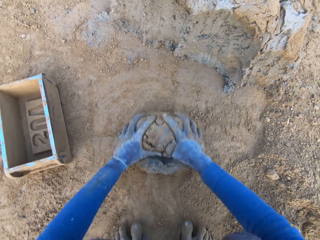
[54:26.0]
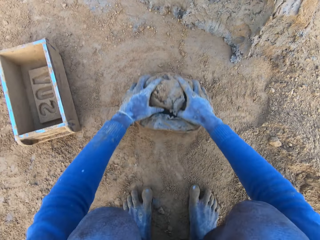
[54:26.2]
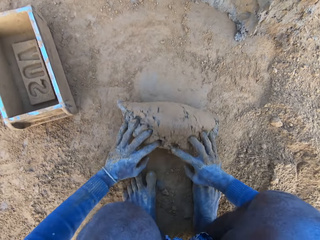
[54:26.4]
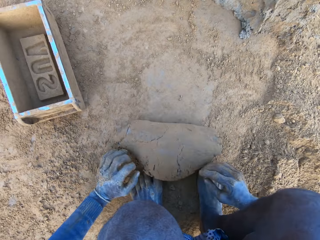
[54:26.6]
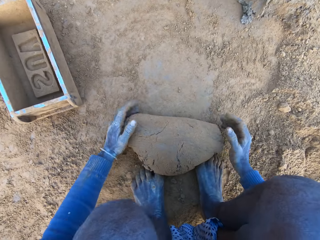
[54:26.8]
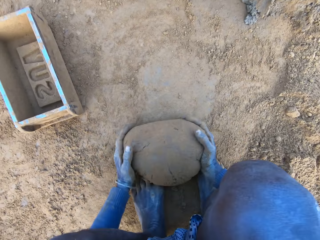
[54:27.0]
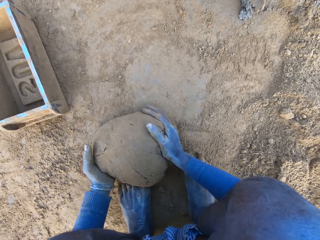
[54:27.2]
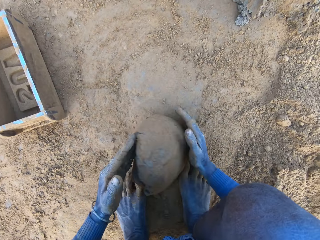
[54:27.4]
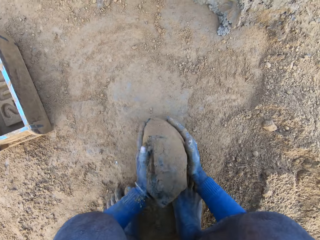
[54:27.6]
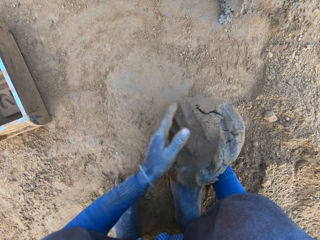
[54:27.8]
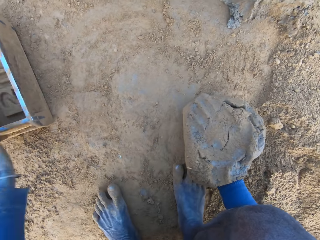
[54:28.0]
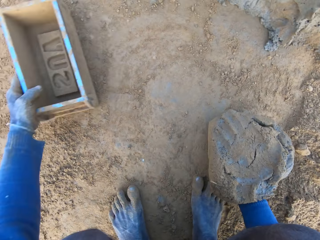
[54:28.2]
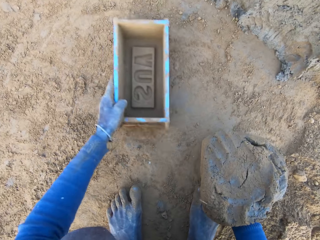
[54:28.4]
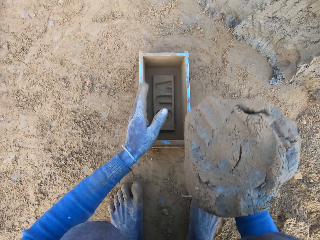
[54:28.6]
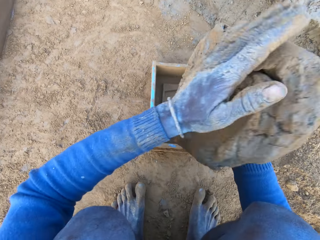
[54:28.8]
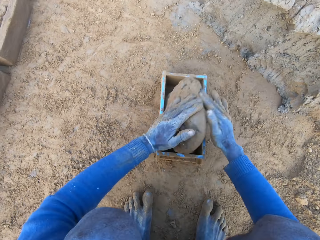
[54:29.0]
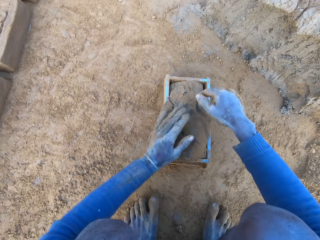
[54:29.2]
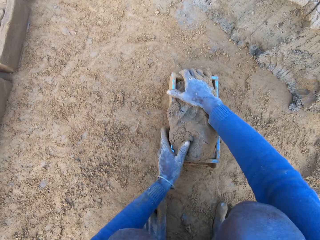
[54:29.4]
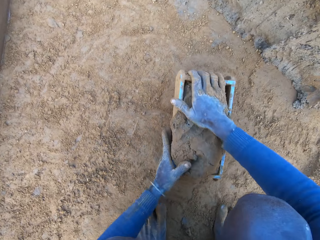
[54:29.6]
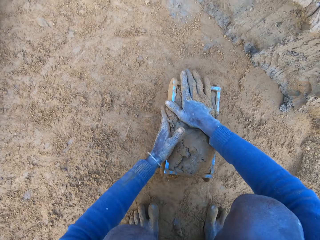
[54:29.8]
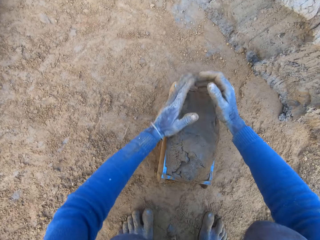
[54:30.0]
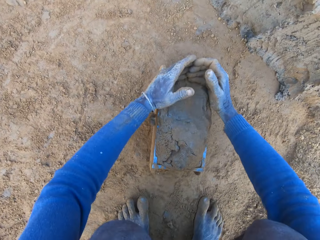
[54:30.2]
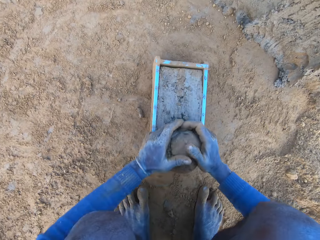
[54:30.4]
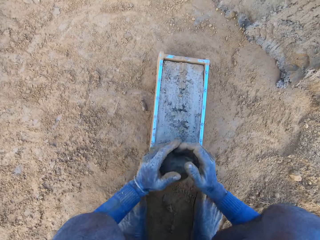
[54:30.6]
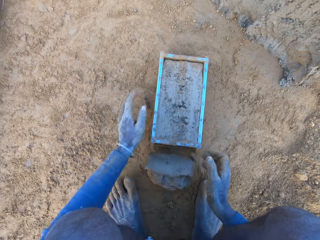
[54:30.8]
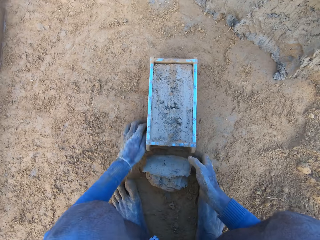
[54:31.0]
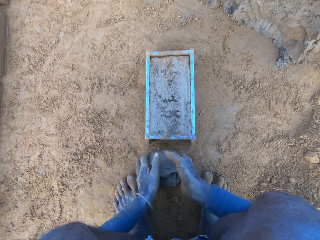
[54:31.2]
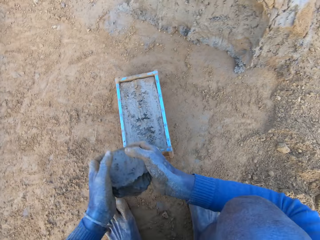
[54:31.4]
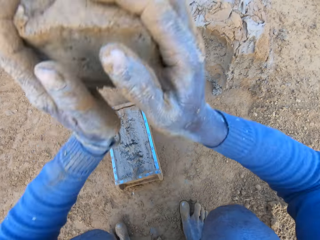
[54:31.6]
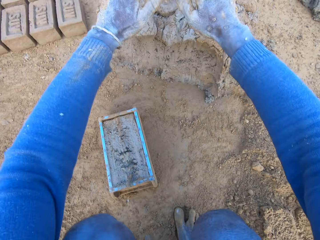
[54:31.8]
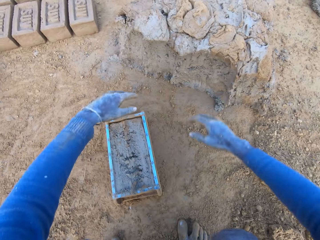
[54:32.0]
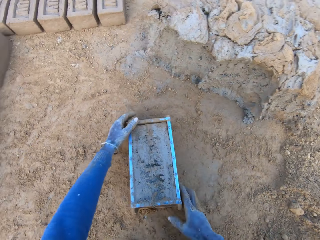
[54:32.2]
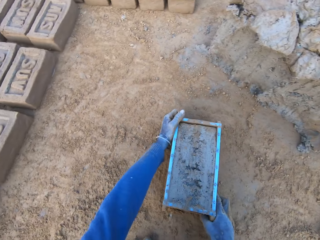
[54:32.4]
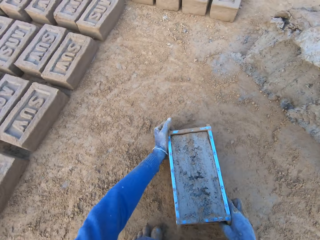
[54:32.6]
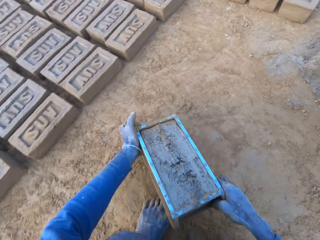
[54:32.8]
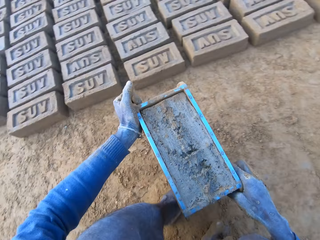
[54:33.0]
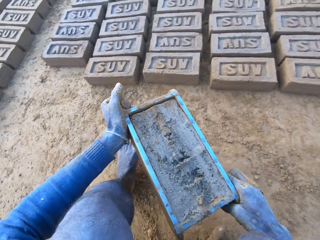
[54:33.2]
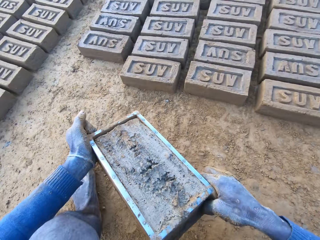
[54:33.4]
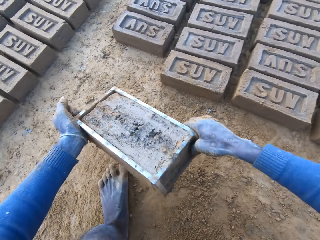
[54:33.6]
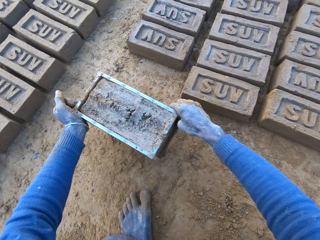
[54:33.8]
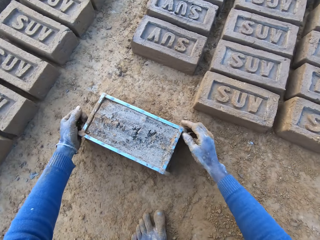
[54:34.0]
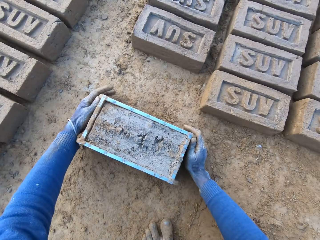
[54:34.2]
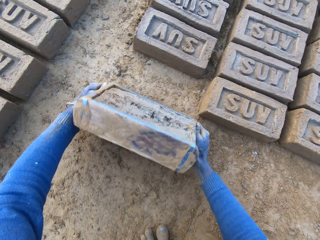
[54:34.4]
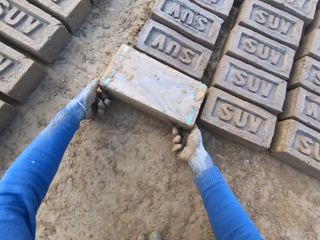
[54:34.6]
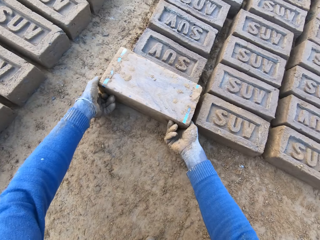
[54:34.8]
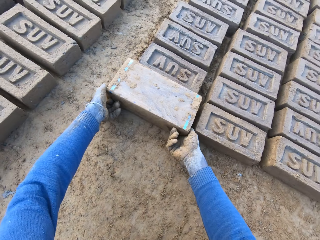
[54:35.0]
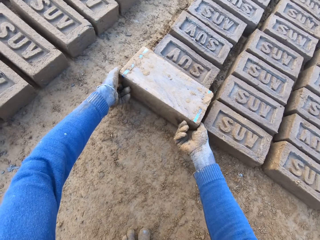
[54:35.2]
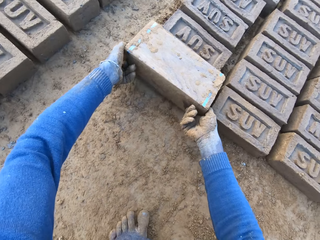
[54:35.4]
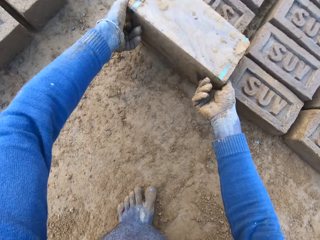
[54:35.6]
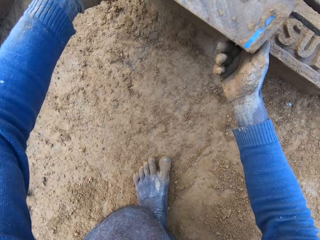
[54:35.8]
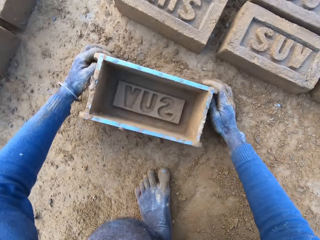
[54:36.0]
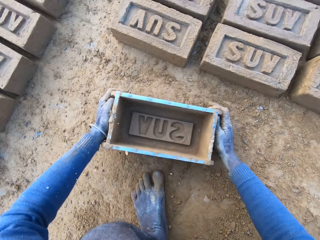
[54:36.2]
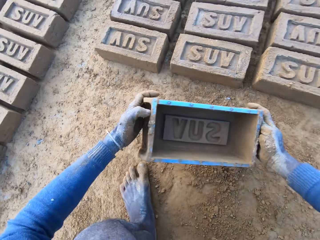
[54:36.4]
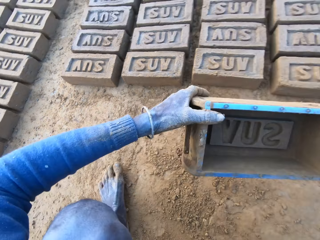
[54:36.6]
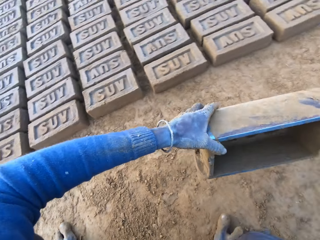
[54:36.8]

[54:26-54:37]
The camera wearer rolls the mud or mortar in the ground. He adjusts some mortar on the ground. He packs the mortar on the ground with his hands. He picks up the brick molder or box with his left hand. He drops the mortar inside the brick molder. He presses mud into the box. He adjusts the mortar inside the brick molder. He removes excess mud. He throws the mortar on the remaining mortar on the ground. He lifts the box. He carries the brick molder with mortar with both hands. He puts the box down. He overturns the box. He pours out the brick on the ground out of the brick molder. He removes the box from the brick and puts the box down.

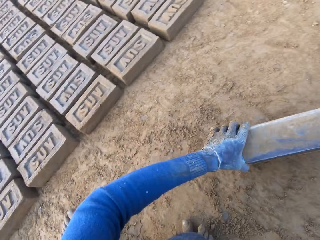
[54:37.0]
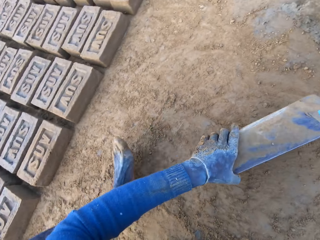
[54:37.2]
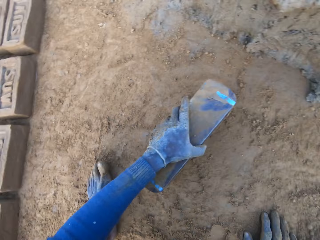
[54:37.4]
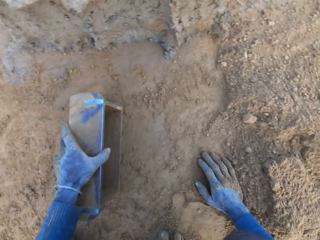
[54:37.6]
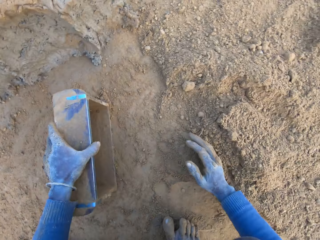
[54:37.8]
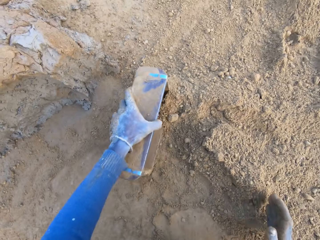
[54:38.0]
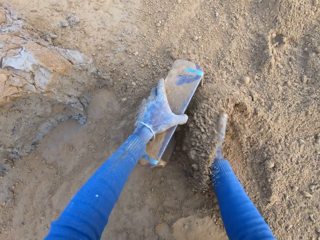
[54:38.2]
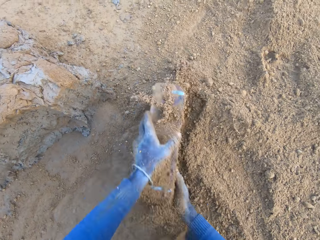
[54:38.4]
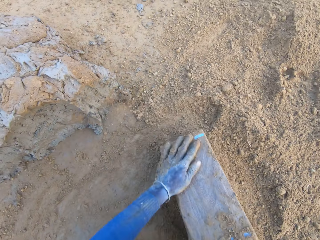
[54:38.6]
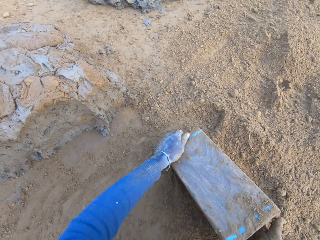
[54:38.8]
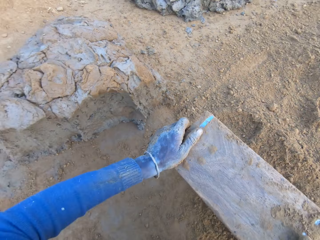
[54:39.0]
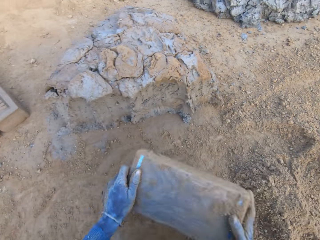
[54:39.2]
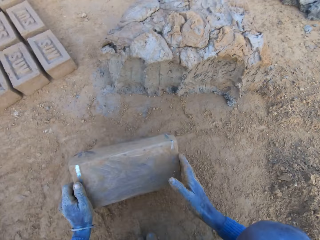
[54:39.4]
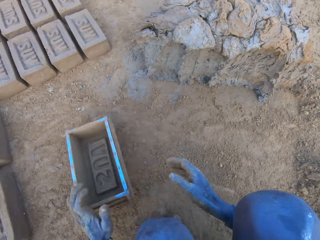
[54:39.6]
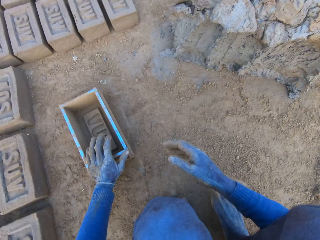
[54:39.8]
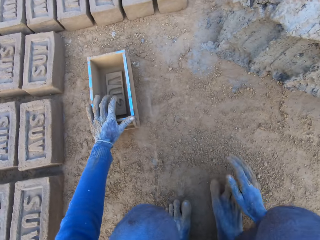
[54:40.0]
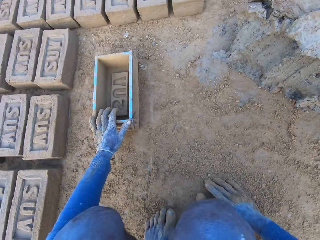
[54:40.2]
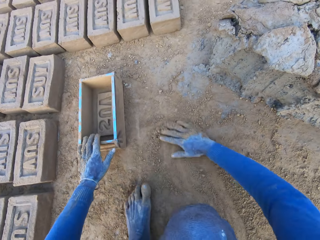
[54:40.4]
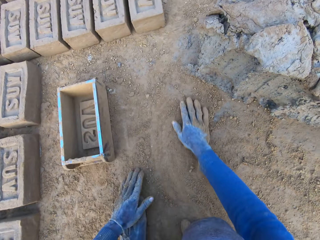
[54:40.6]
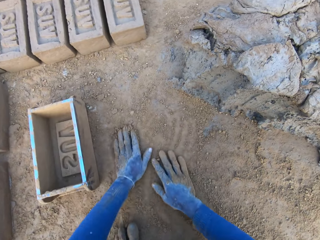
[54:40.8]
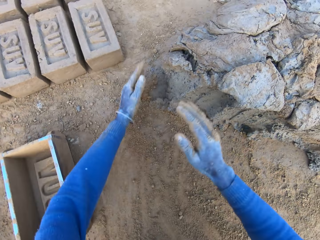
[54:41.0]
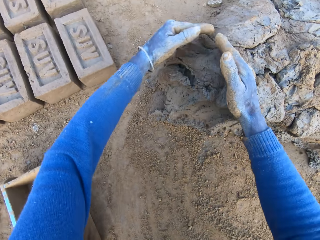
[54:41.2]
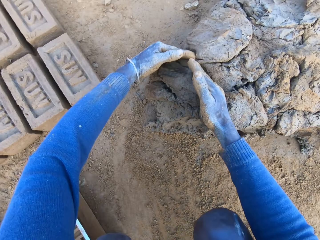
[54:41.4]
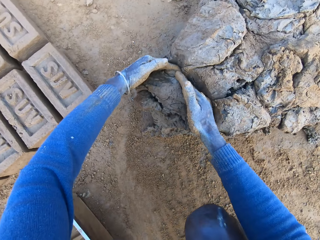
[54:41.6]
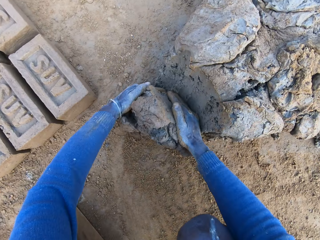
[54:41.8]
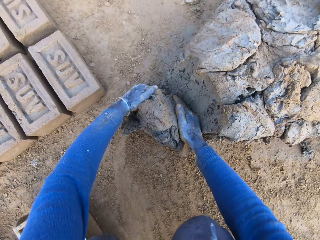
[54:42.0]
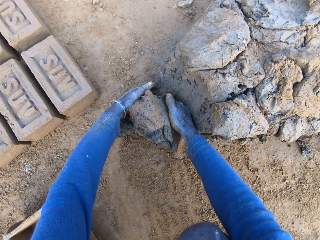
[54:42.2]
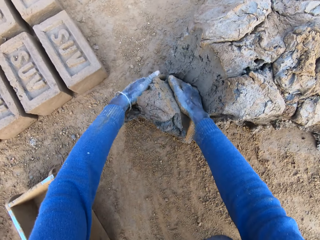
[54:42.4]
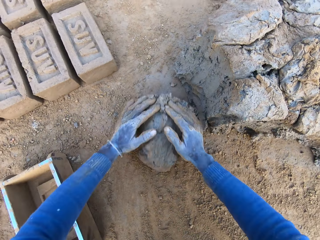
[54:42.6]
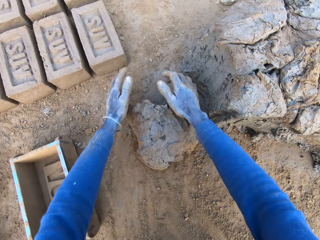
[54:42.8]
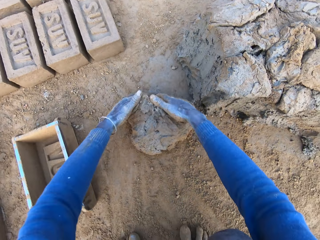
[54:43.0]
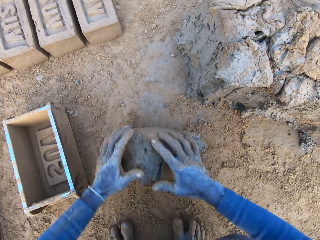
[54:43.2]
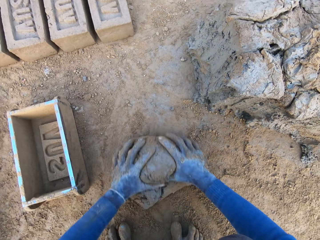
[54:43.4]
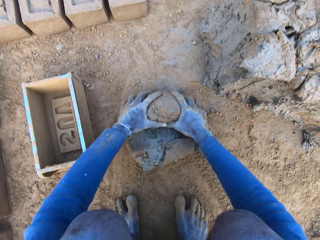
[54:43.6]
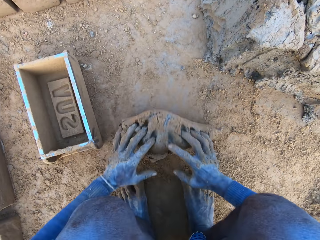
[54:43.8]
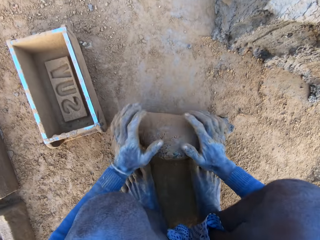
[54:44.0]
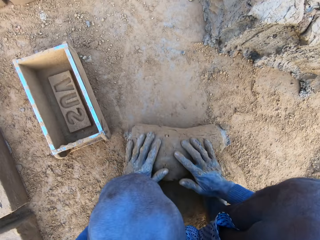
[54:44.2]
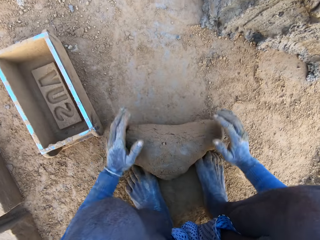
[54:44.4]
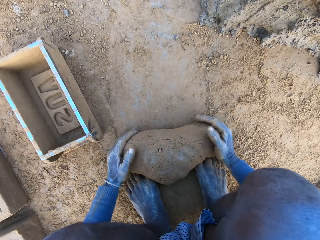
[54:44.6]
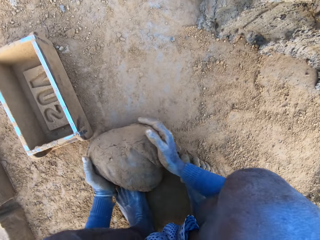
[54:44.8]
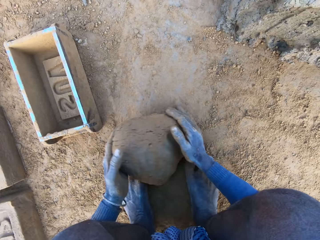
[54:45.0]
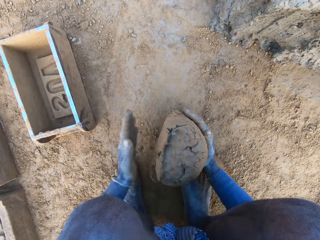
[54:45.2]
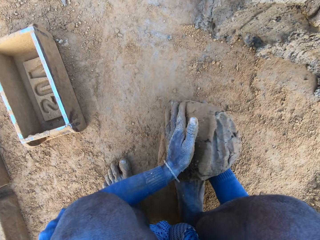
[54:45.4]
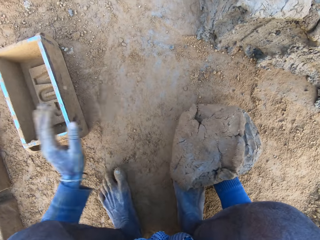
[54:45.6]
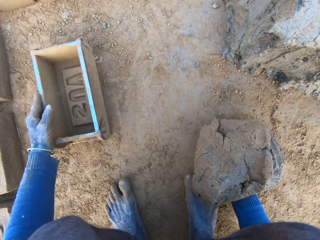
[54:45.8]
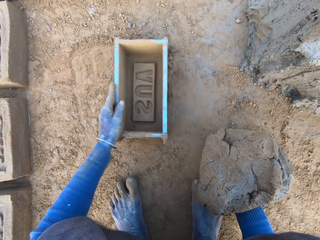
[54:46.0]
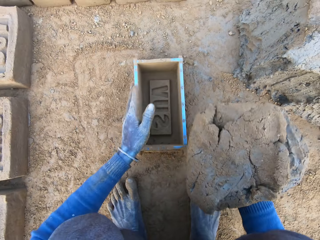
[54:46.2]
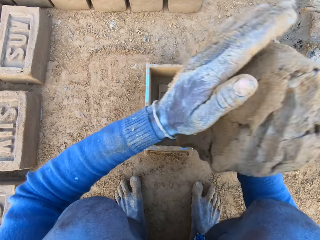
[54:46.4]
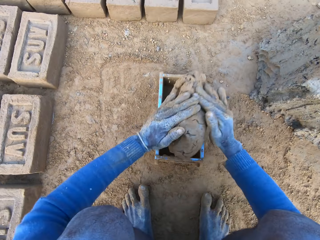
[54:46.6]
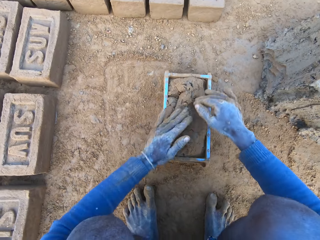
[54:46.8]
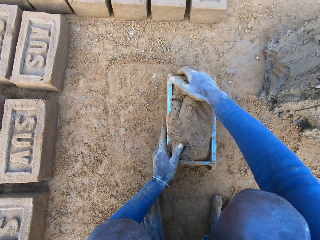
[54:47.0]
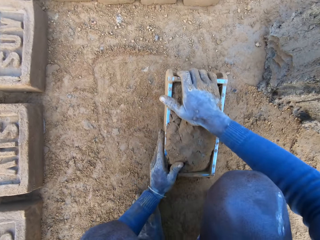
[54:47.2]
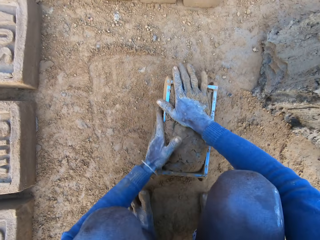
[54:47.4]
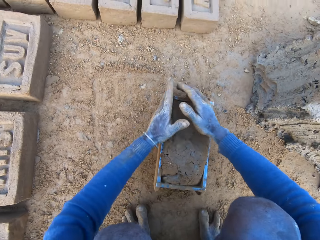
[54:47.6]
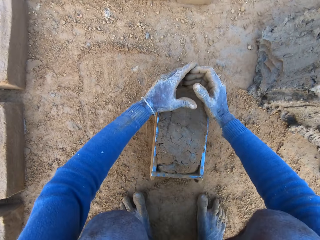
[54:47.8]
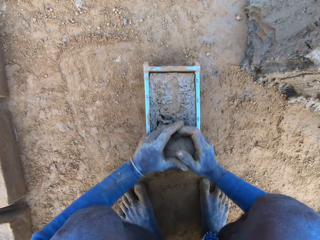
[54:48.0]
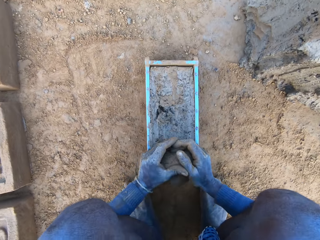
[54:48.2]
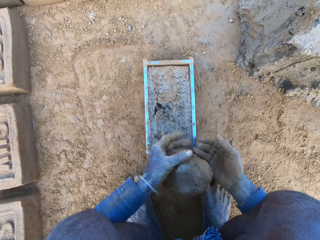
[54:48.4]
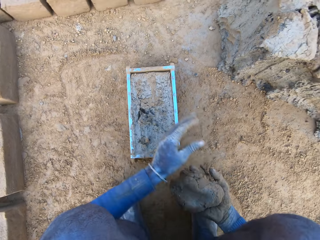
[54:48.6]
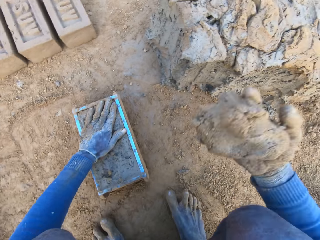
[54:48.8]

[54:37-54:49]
The camera wearer collects soil into the box or brick molder. He packs some sand with the brick molder. He pours out the sand in the brick molder. He throws the brick molder on one side with his hands. He rubs his hands on the ground. He touches the soil. He scoops some mortar or mud with his hands. He adjusts the mortar on the ground. He rolls the mud on the ground. He packs the mortar on the ground with his hands. He picks up the brick molder with his left hand. He drops the mortar inside the brick molder. He adjusts the mortar inside the brick molder. He presses mud into the box. He removes excess mud.
